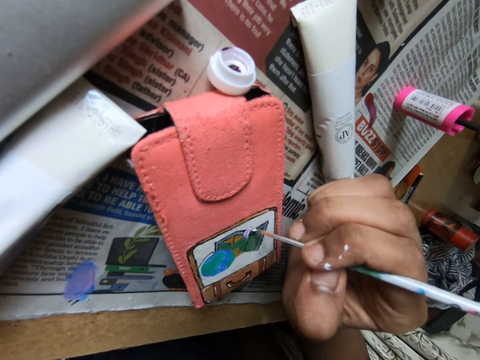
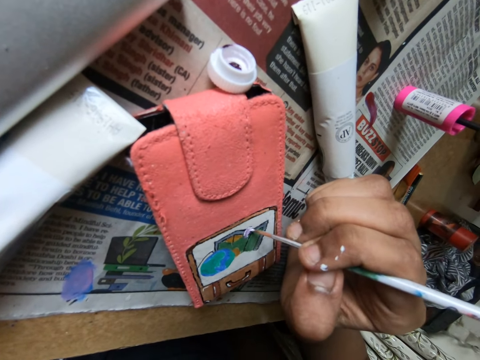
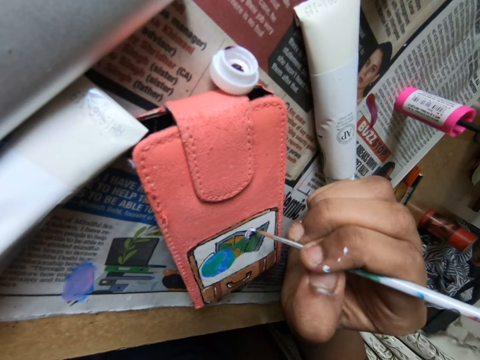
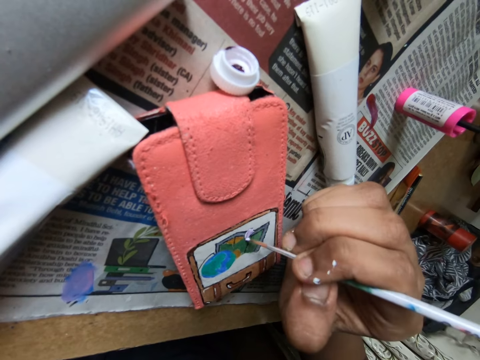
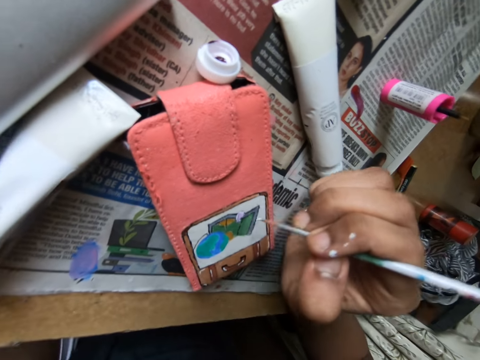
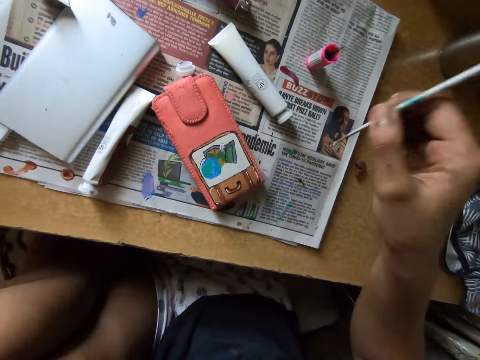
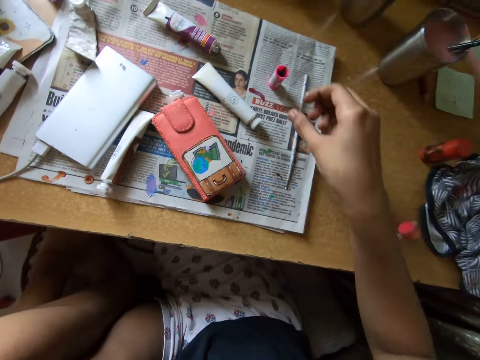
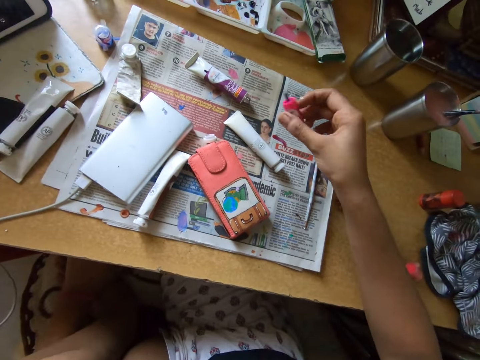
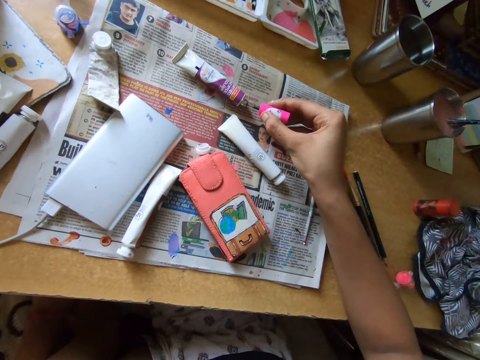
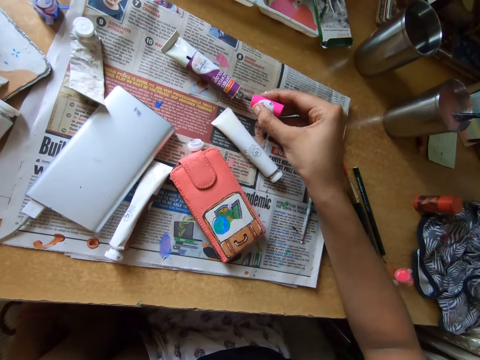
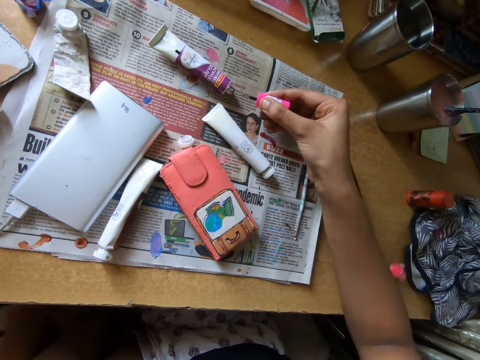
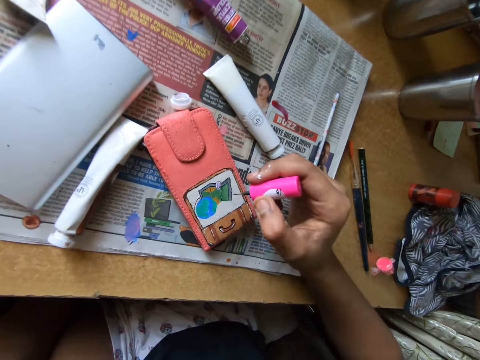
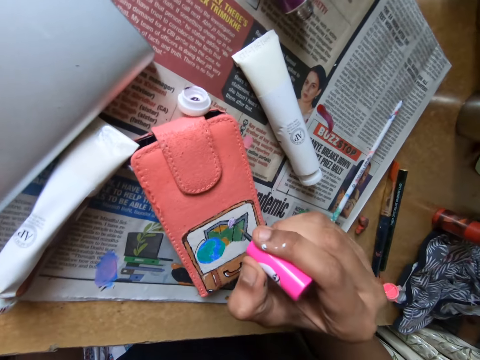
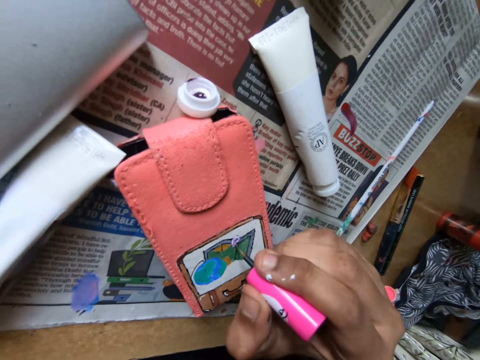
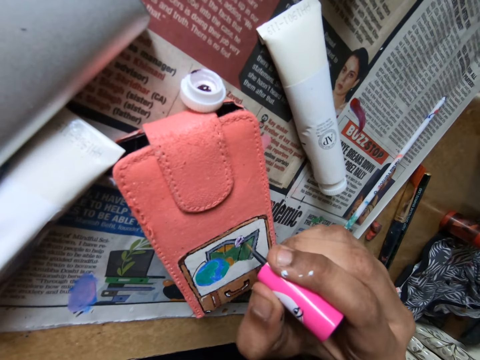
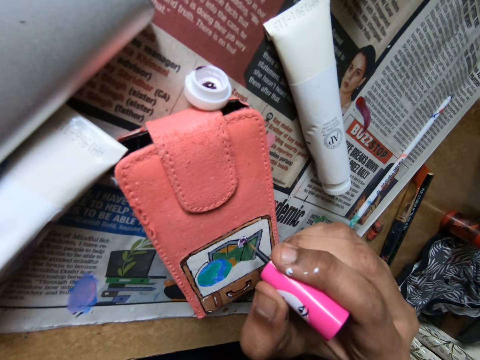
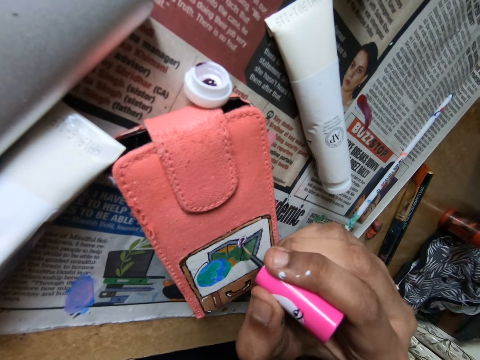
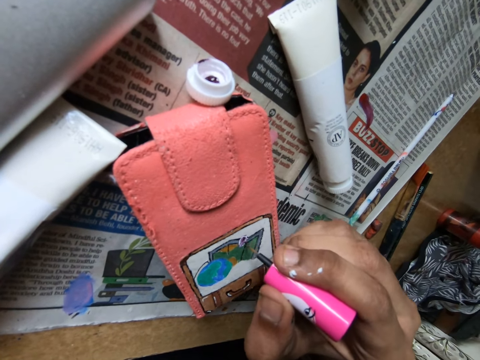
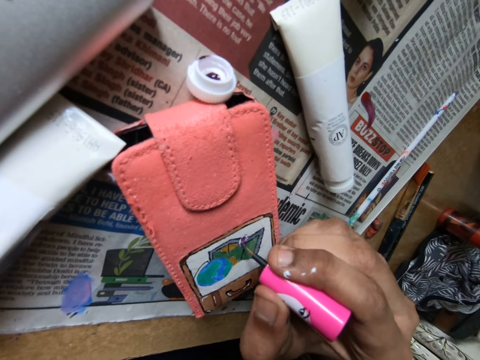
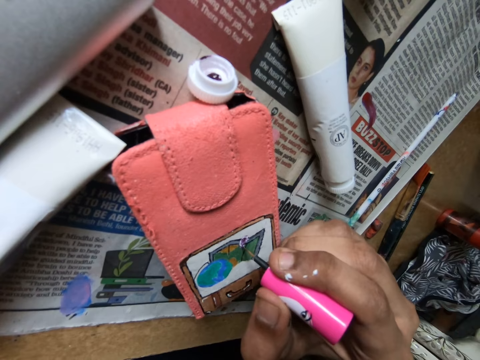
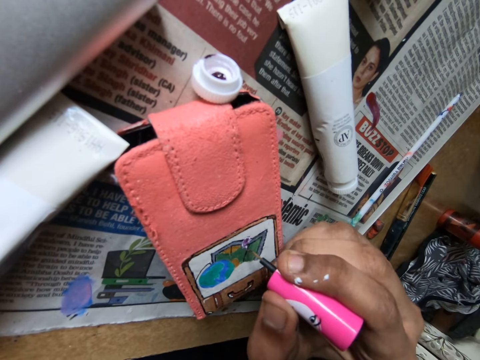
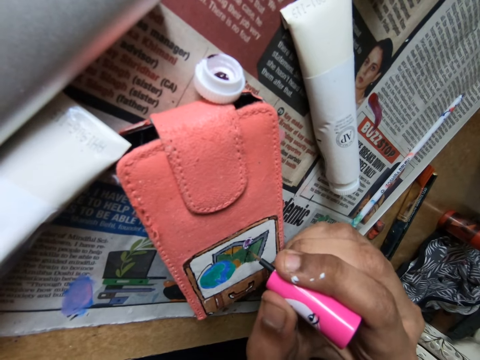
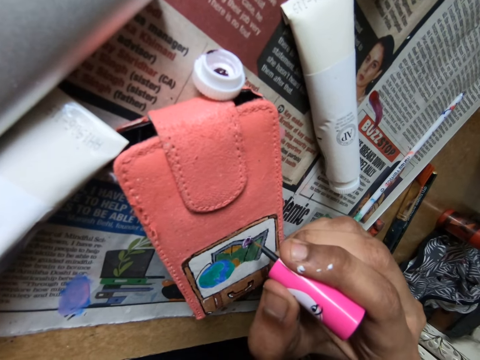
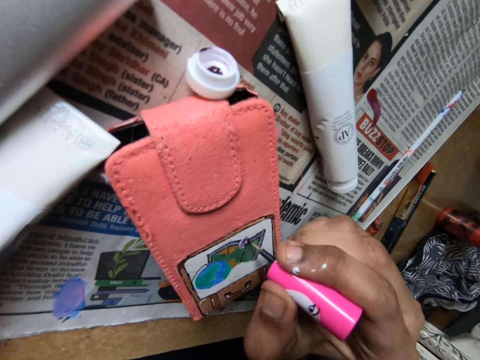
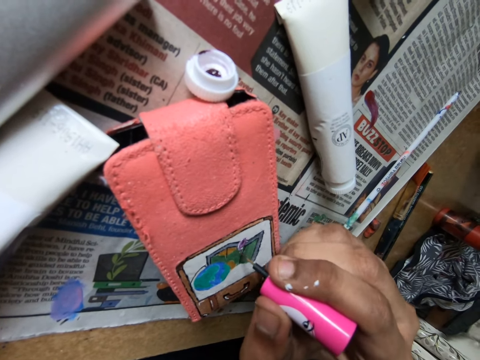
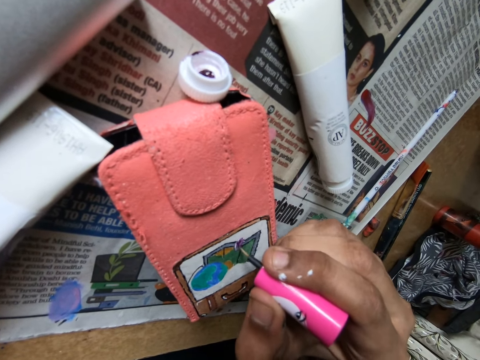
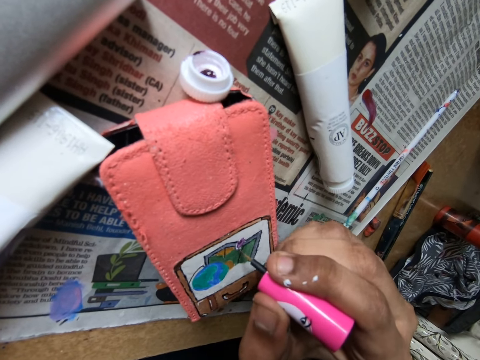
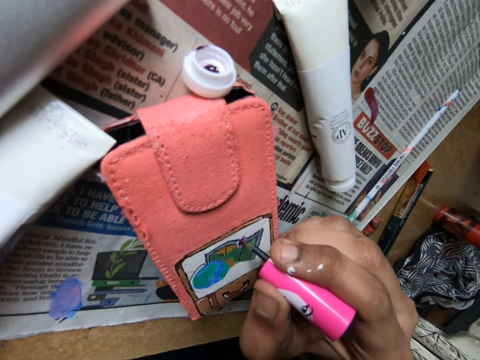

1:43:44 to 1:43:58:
The camera wearer turns around. She drops the paint brush in her right hand on a table. She takes a pink paint brush from the table with her right hand. She takes paint from a paint tube with the pink paint brush in her right hand. She paints on the wallet with the pink paint brush in her right hand. She bends down.

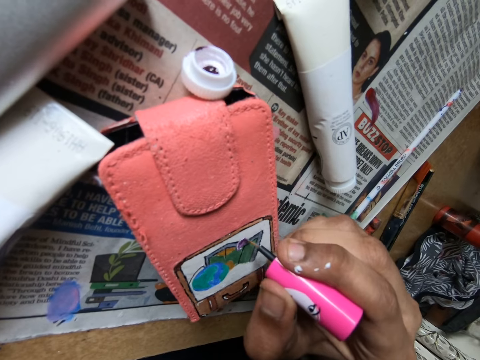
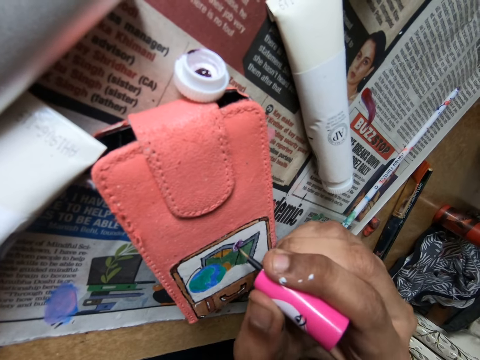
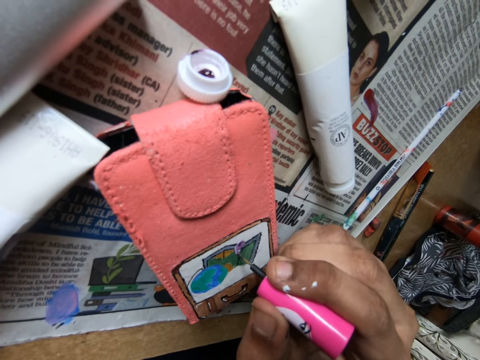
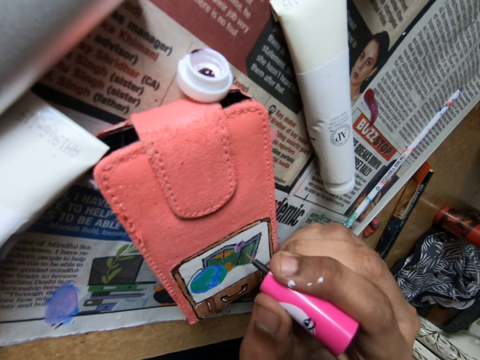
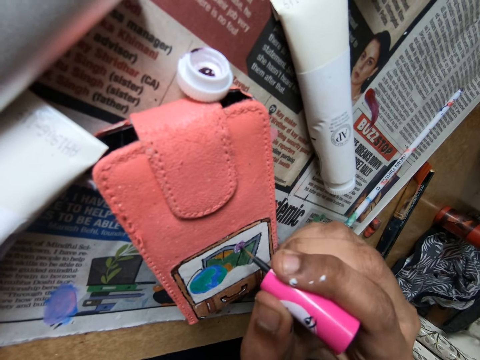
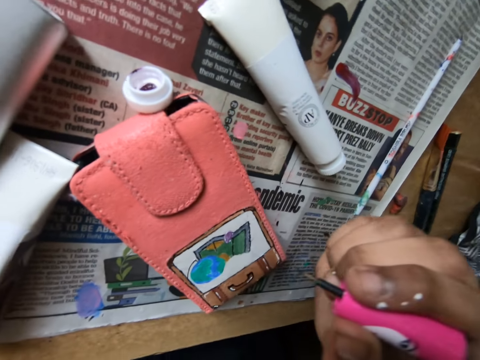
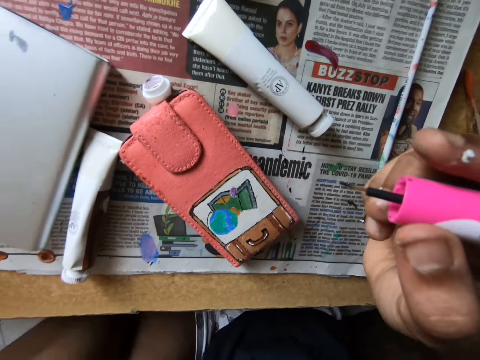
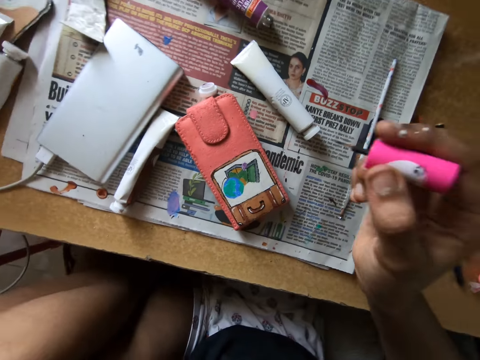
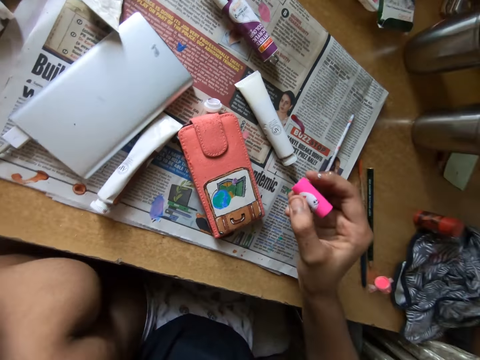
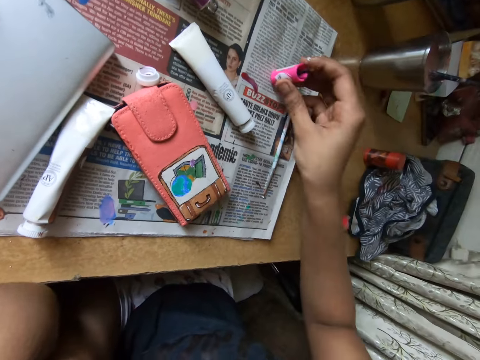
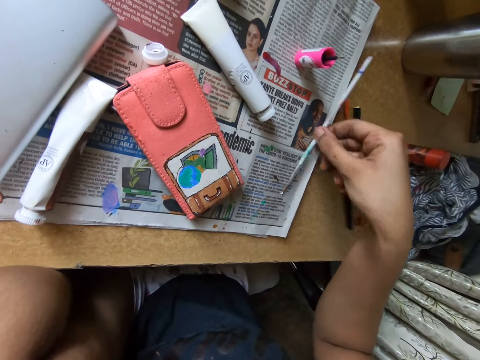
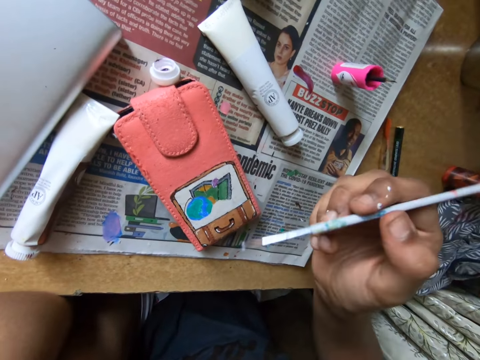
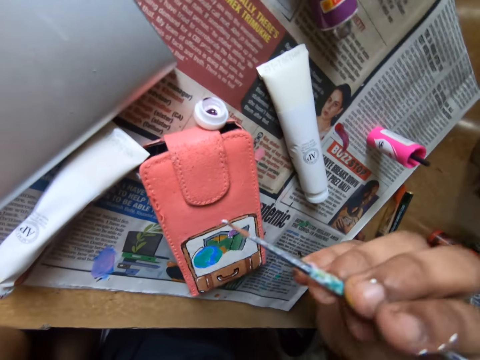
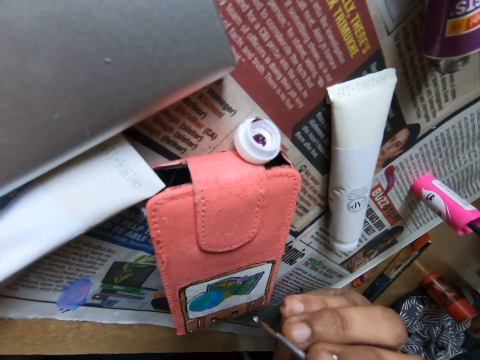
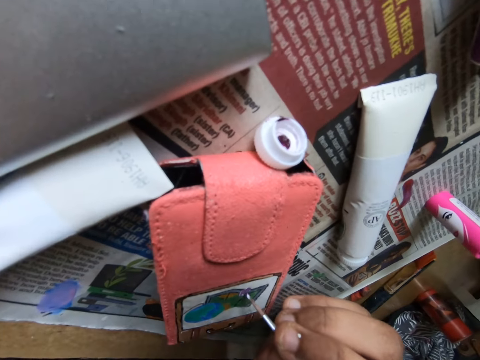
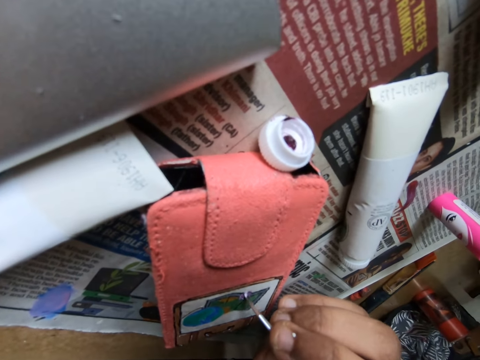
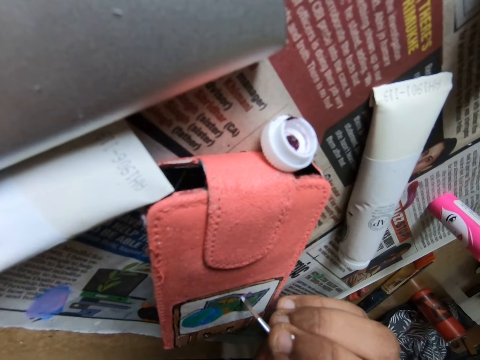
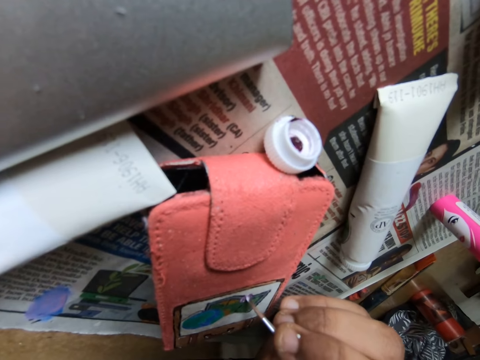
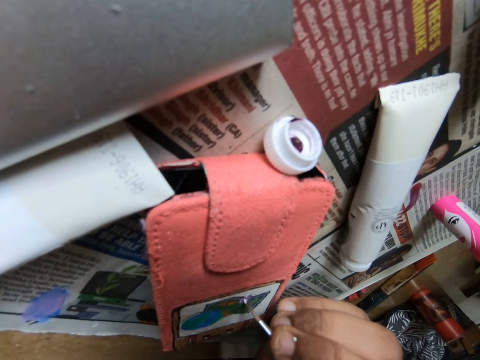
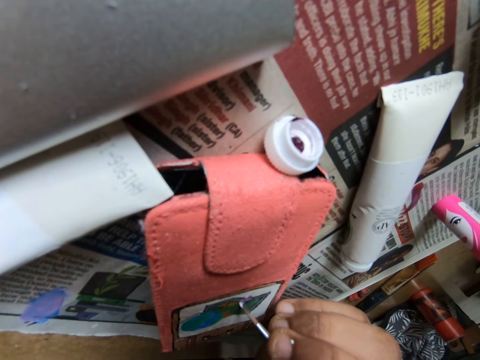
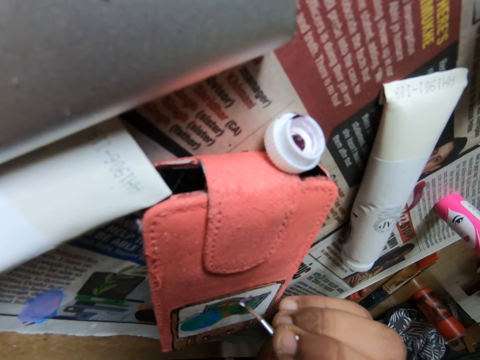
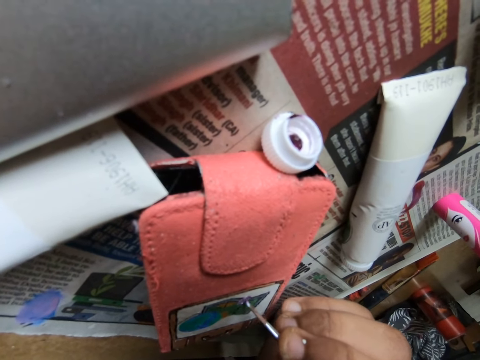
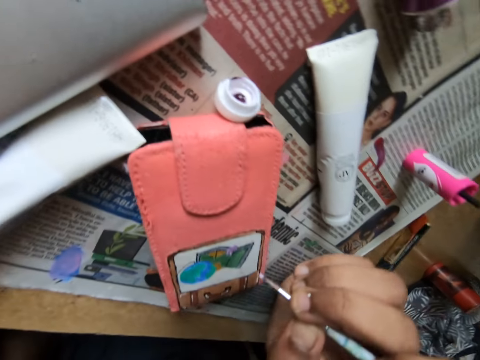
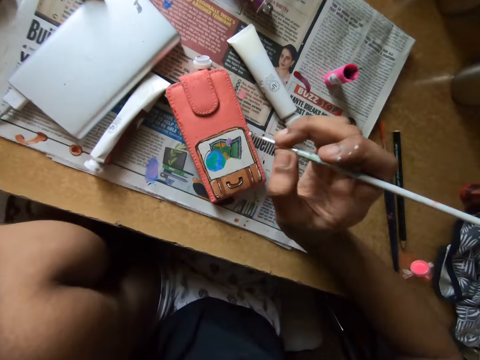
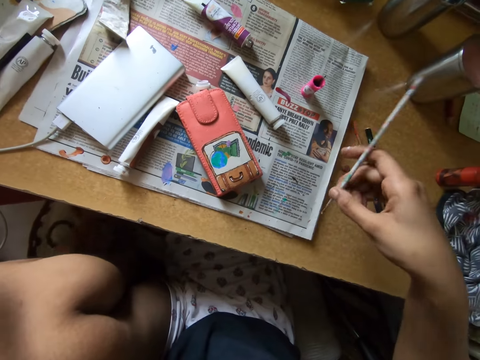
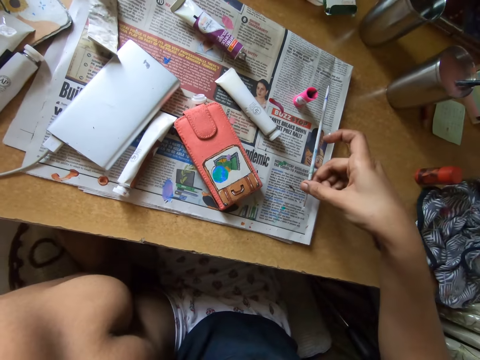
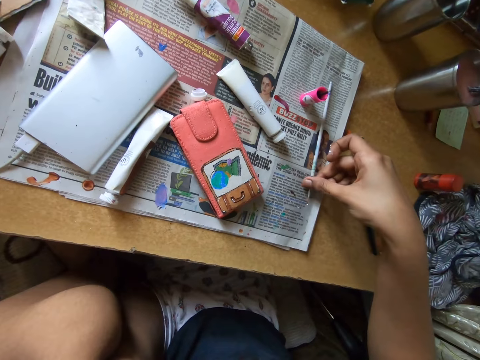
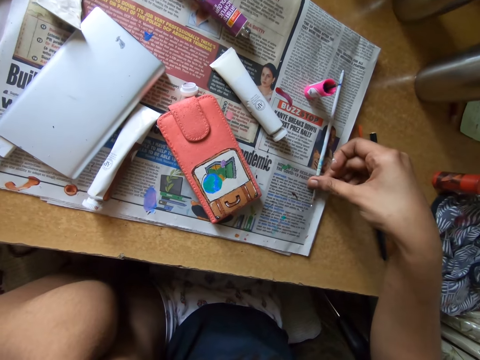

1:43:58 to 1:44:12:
The camera wearer turns around. She drops the pink paint brush in her right hand on the table. She takes the paint brush from the table with her right hand. She bends down. She paints on the wallet with the paint brush in her left hand. She turns around. She drops the paint brush in her right hand on the table.
